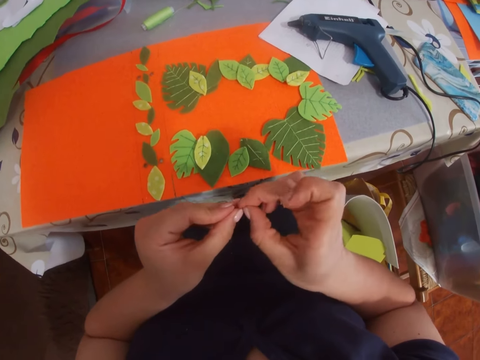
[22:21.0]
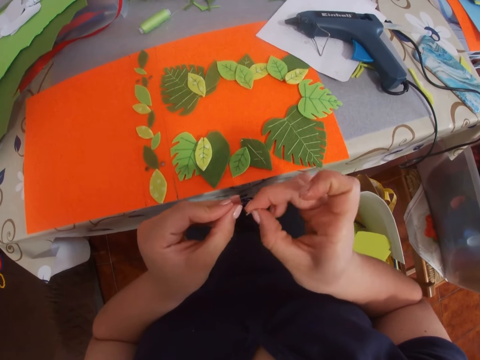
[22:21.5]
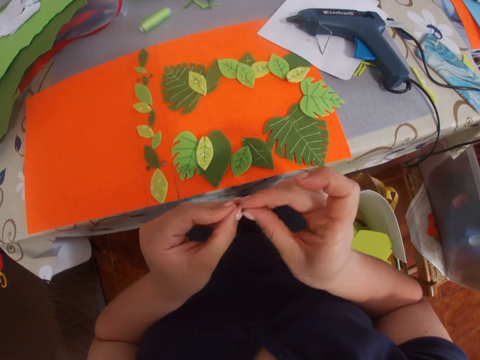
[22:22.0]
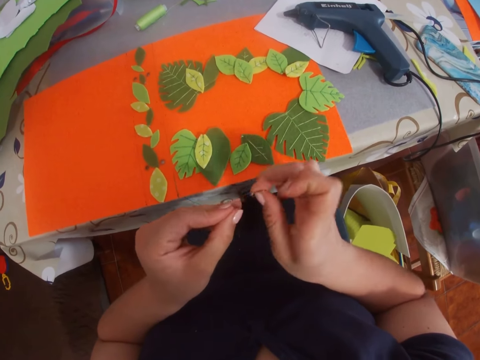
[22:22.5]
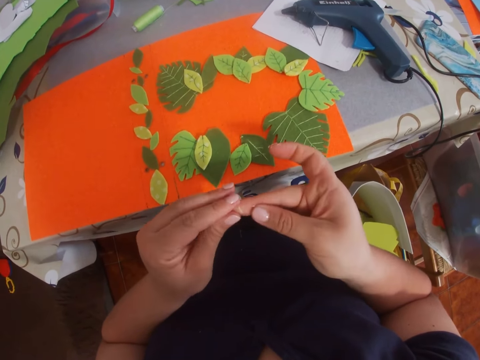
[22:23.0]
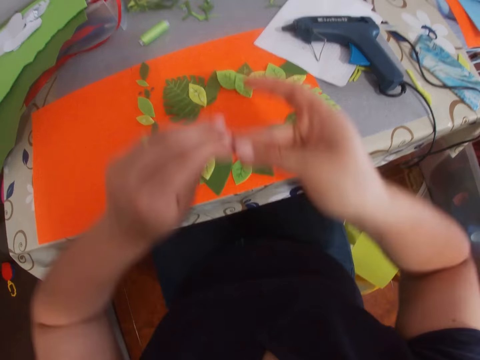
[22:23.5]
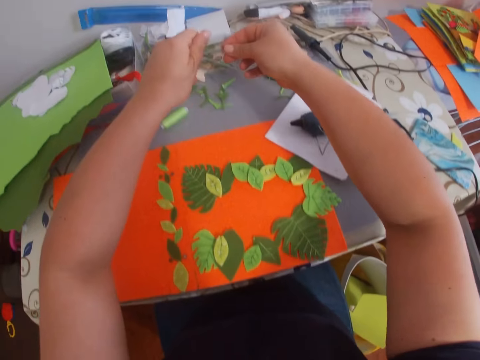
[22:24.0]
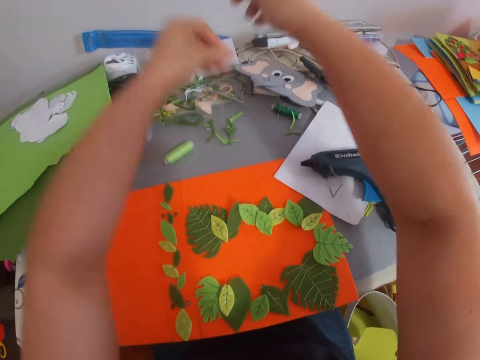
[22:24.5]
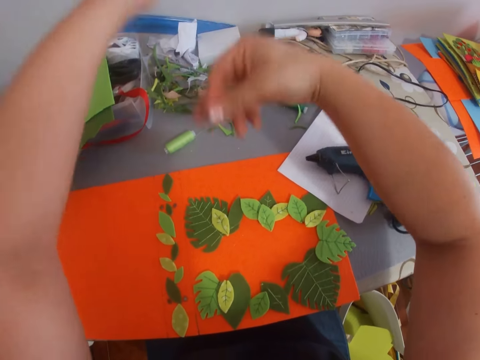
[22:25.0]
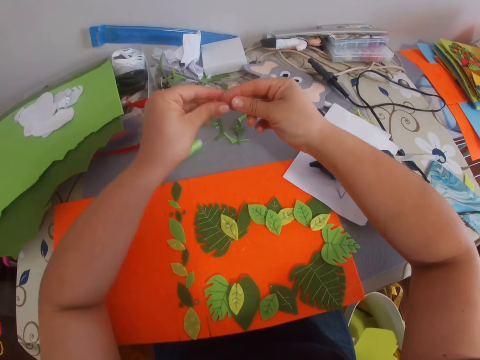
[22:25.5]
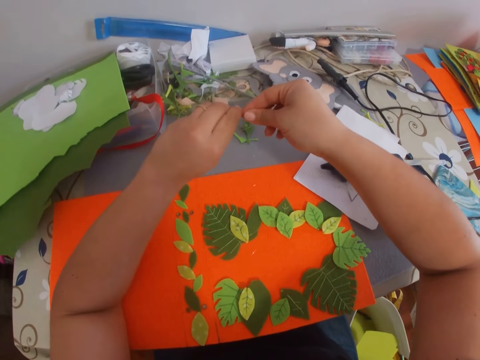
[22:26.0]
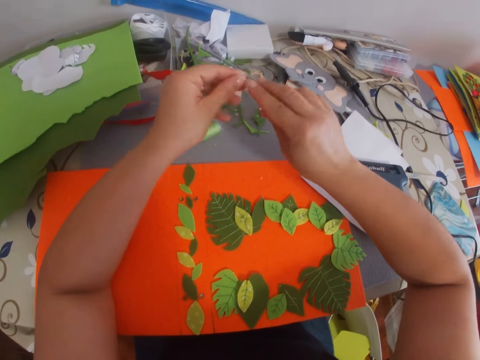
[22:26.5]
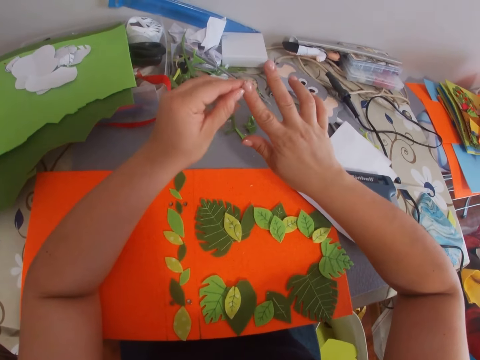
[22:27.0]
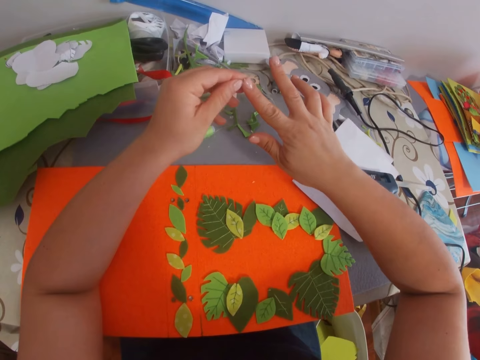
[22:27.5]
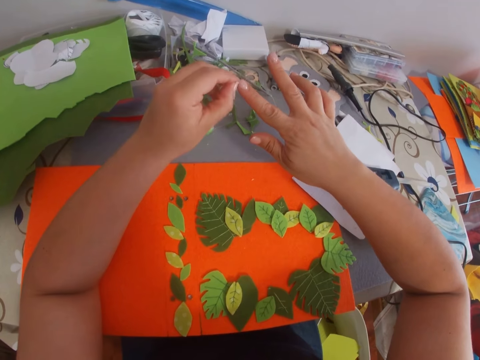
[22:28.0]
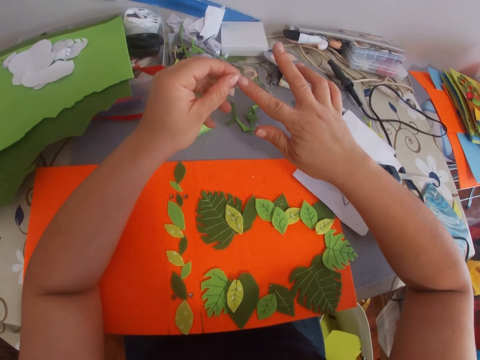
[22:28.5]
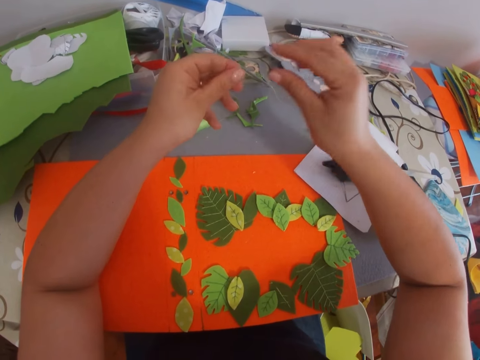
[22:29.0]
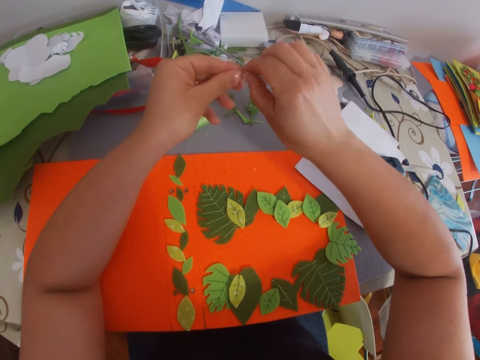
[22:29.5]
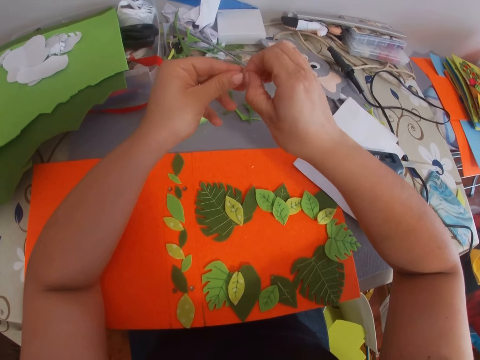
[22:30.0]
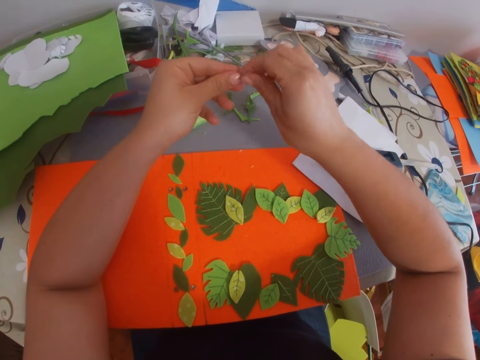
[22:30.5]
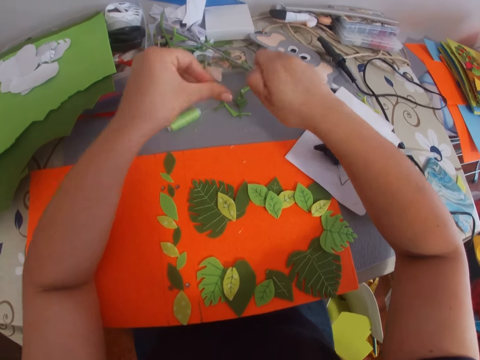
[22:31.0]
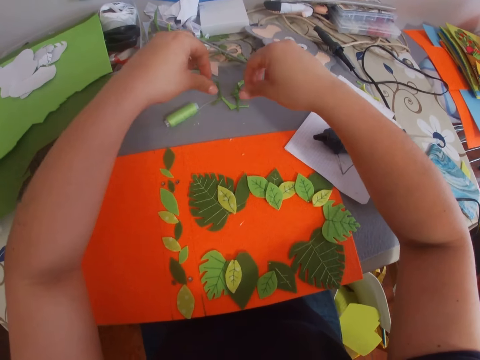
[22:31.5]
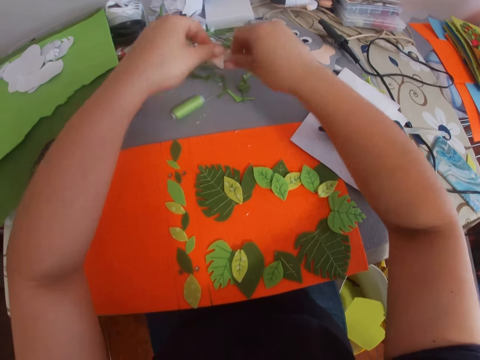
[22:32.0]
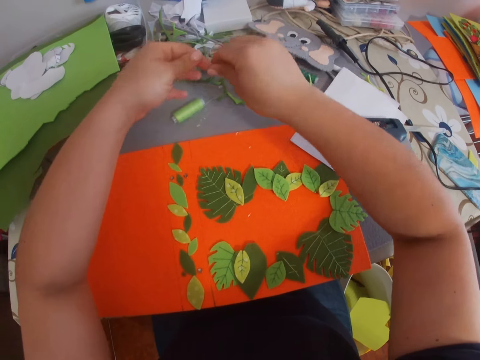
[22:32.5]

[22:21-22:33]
The camera wearer puts down dry glue. They remove glue on hands.

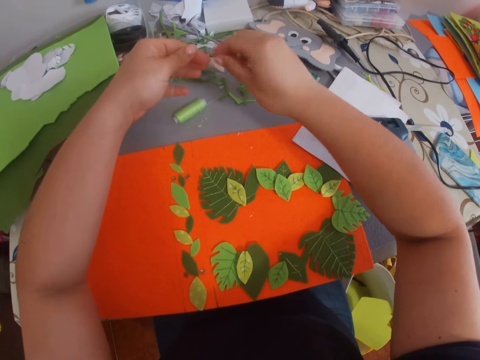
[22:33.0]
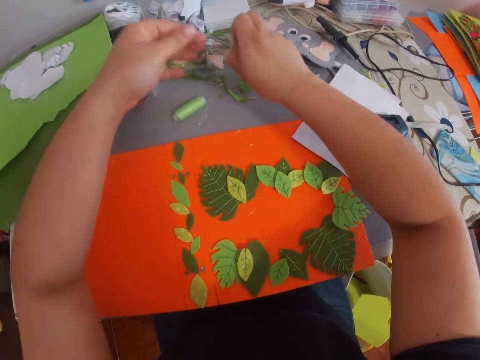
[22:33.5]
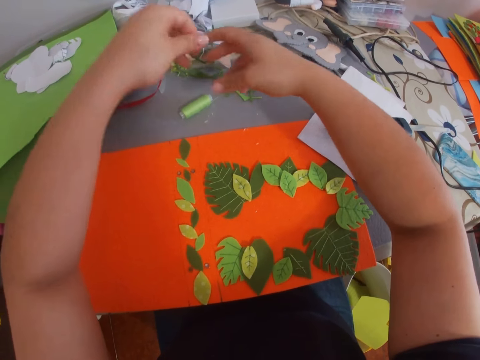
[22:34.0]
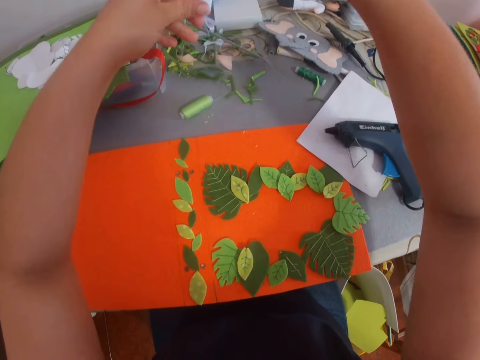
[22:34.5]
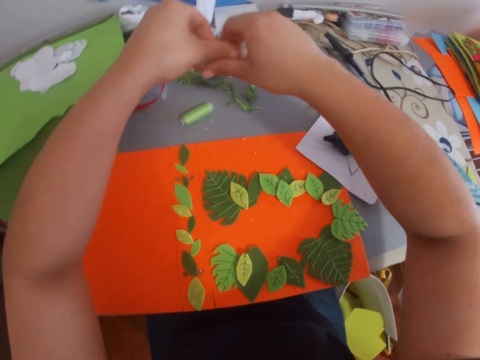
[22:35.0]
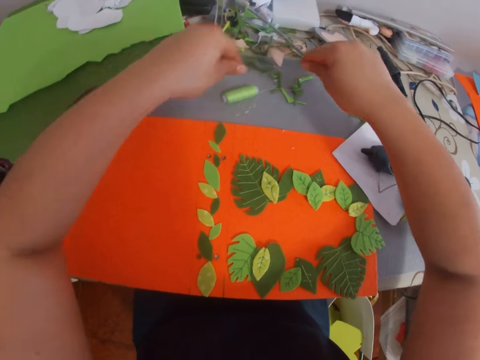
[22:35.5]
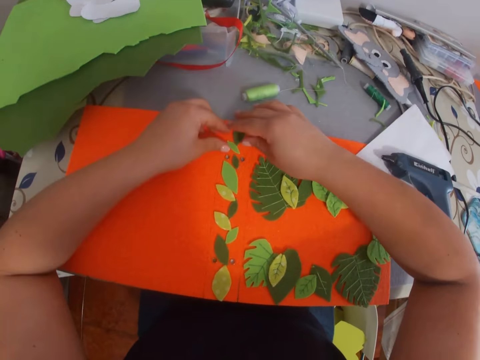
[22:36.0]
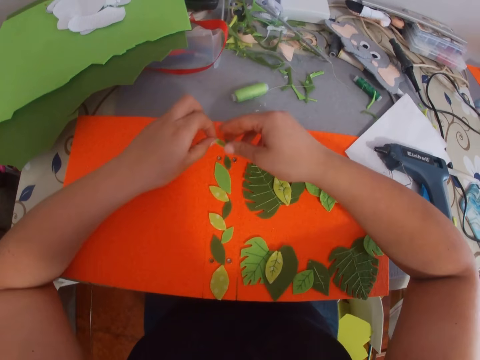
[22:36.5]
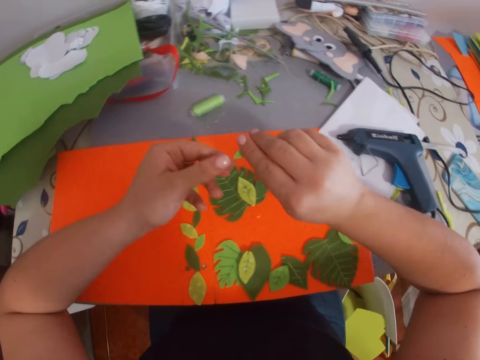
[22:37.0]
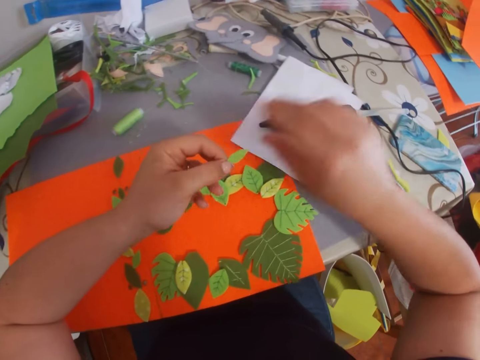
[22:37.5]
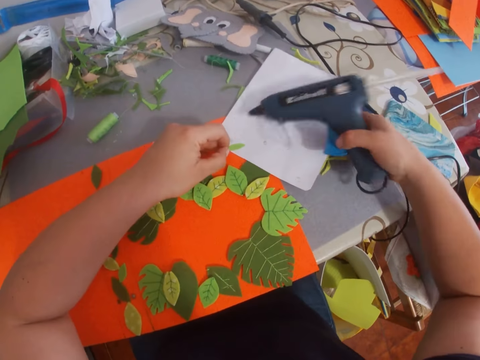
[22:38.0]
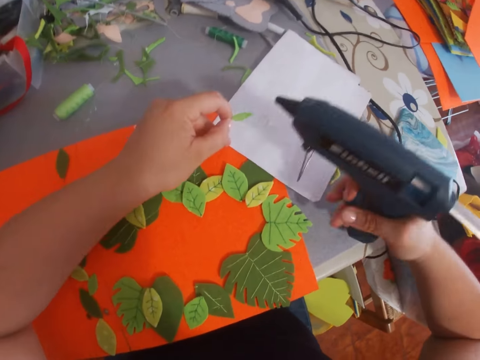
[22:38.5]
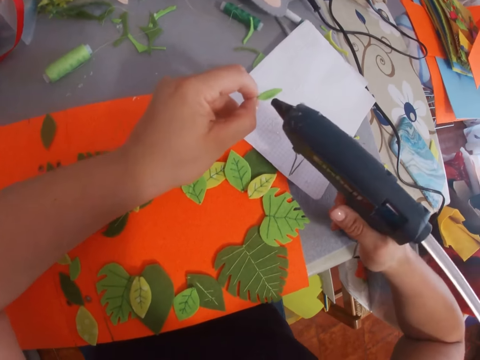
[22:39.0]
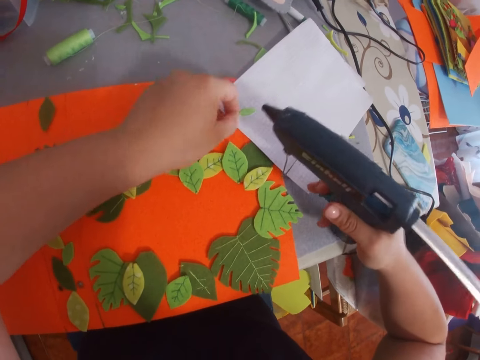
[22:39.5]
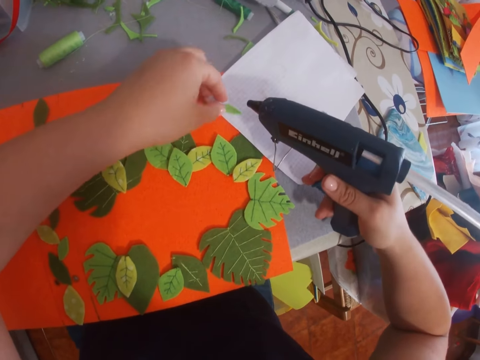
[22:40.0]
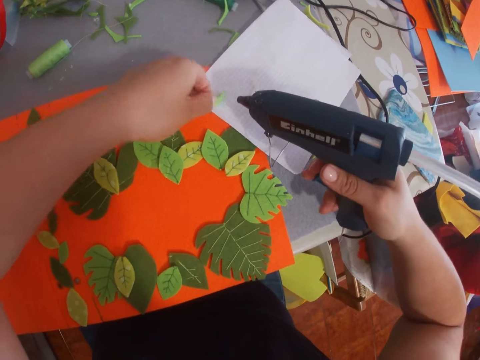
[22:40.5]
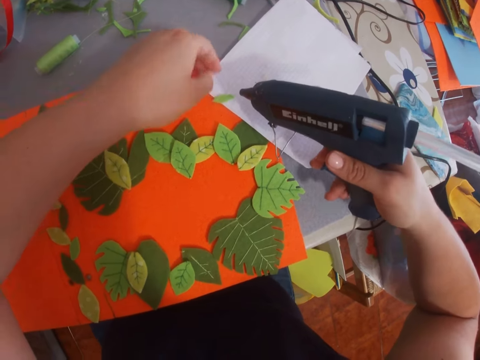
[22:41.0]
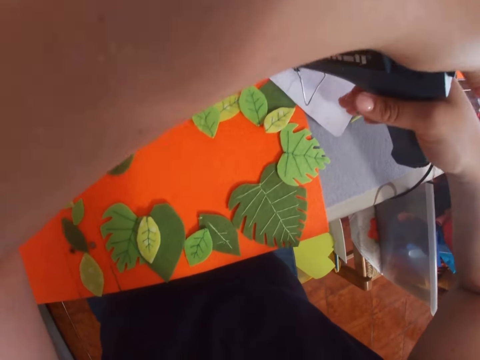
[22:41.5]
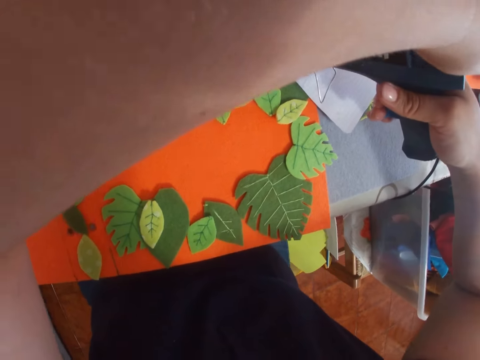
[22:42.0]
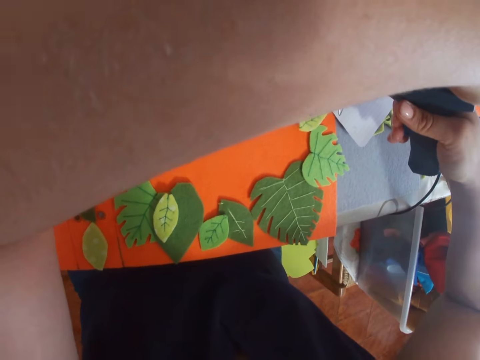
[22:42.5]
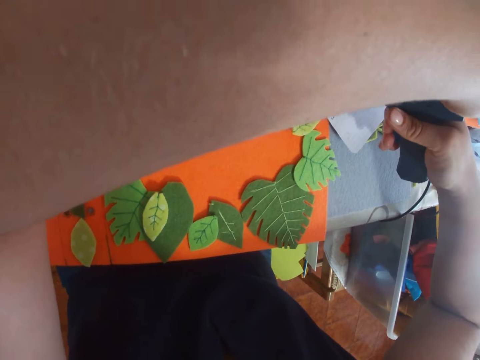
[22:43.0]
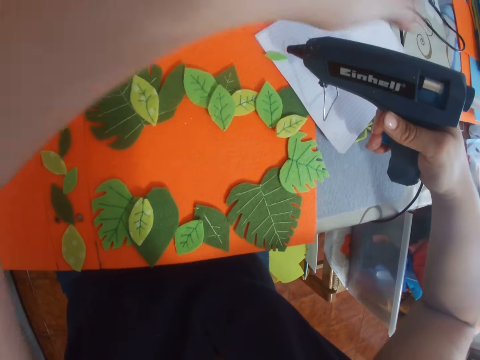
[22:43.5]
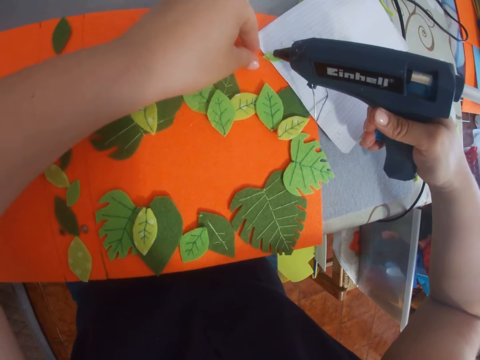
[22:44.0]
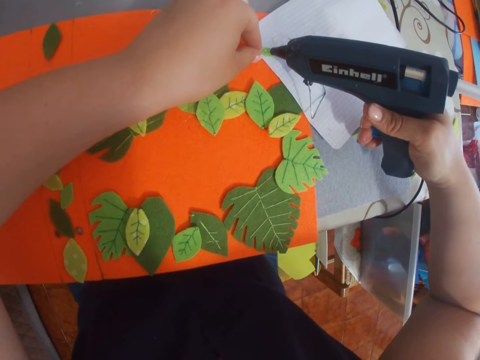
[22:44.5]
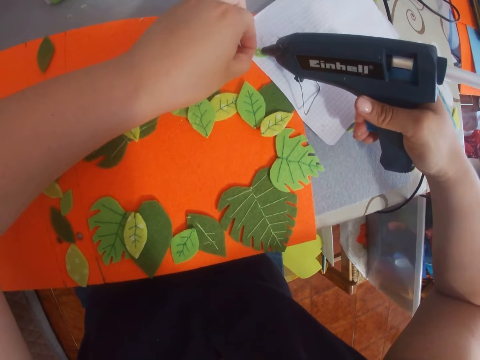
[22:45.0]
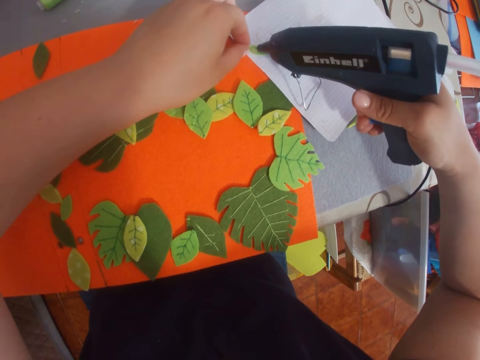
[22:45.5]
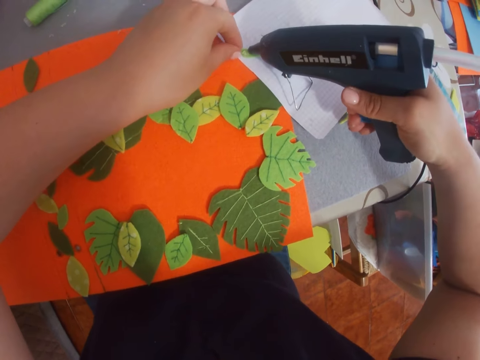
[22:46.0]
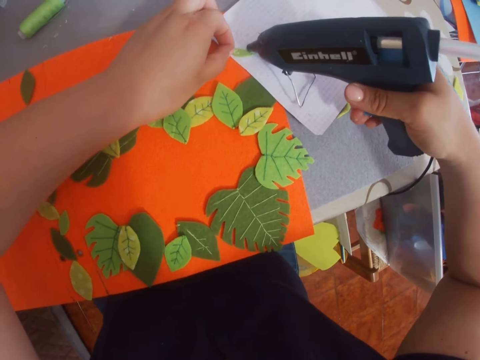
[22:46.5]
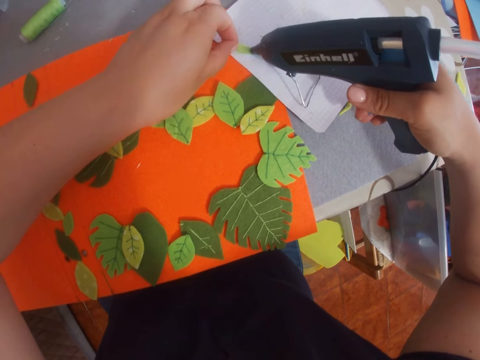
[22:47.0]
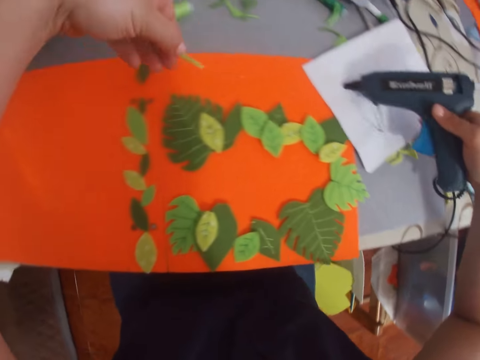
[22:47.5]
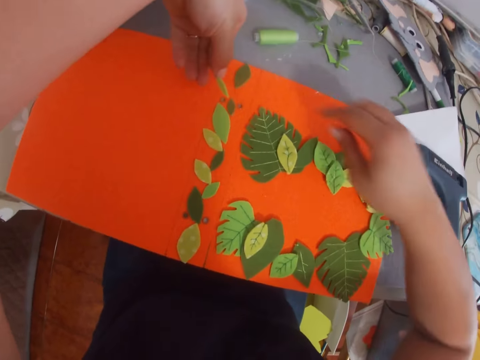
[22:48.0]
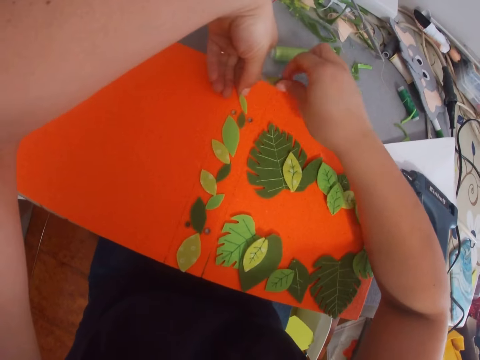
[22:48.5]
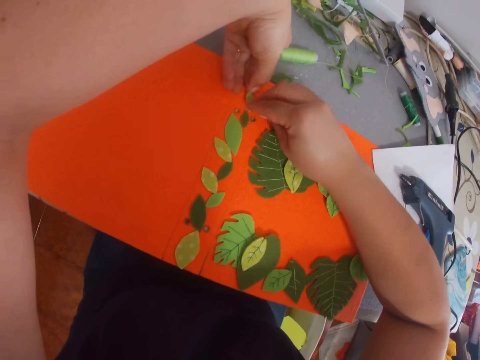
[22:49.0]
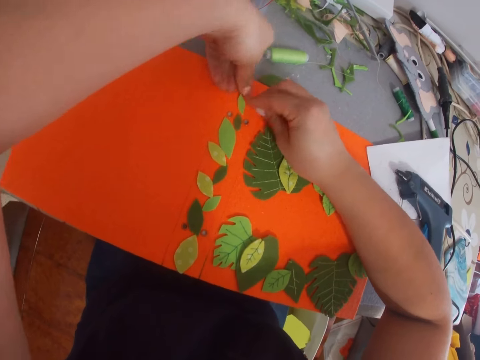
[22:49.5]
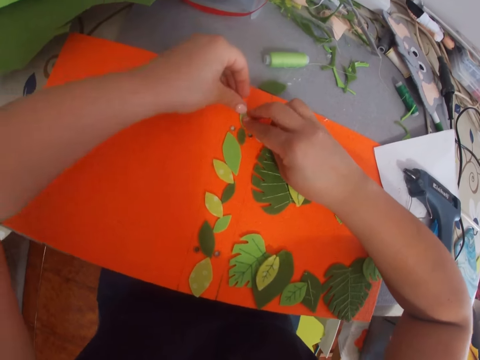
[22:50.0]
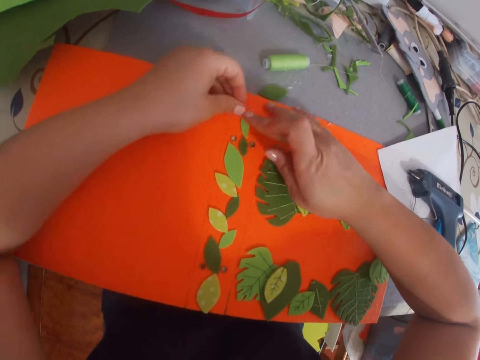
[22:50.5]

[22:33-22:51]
The camera wearer puts down dry glue. They pick the leaf from the piece of paper, pick the glue gun from the table, and place the leaf on the piece of paper. They apply glue on the leaf, put down the glue gun, and stick the leaf on a piece of paper.
